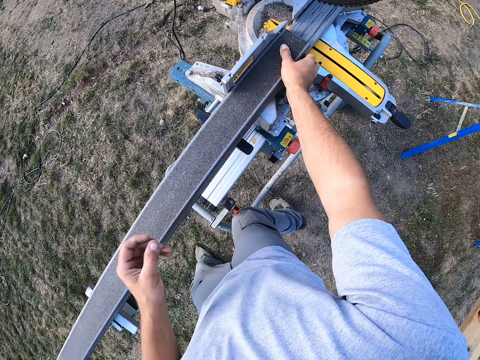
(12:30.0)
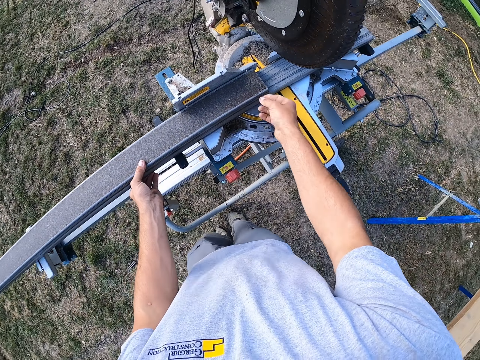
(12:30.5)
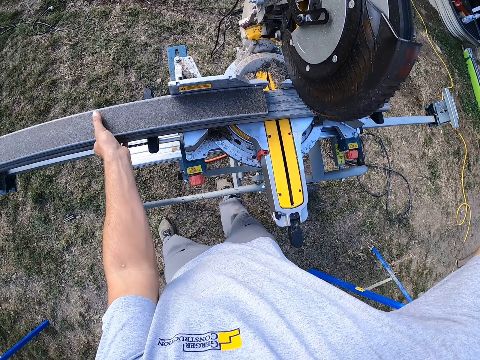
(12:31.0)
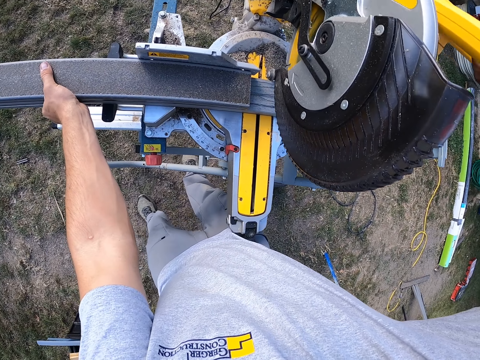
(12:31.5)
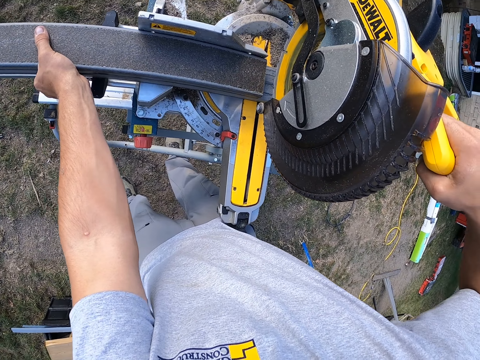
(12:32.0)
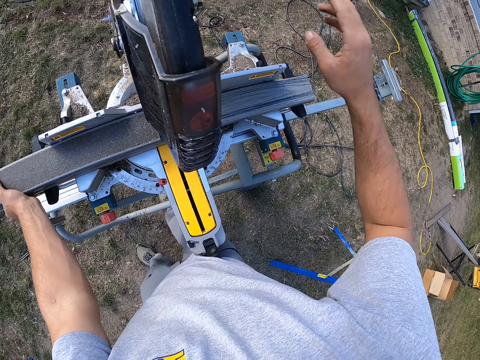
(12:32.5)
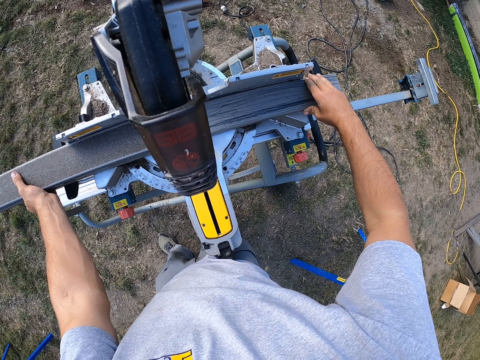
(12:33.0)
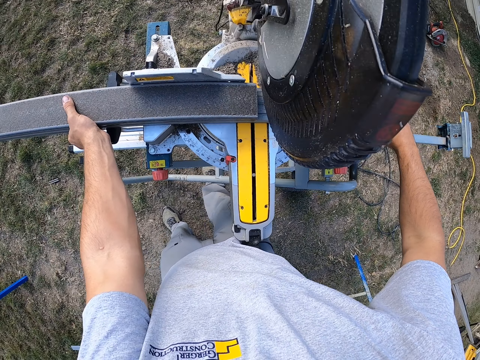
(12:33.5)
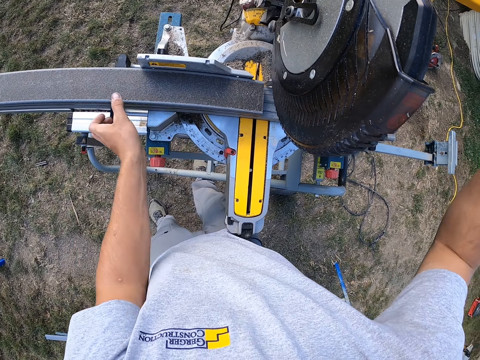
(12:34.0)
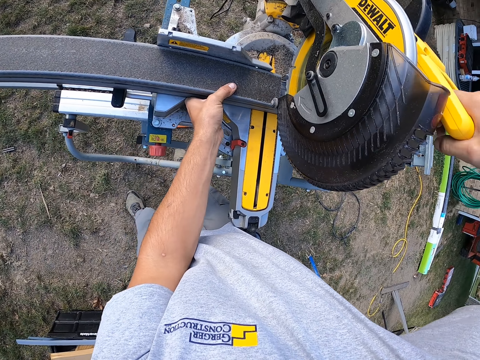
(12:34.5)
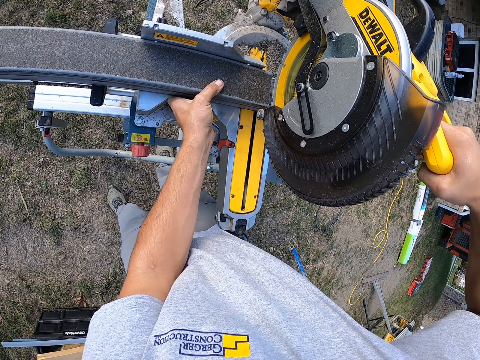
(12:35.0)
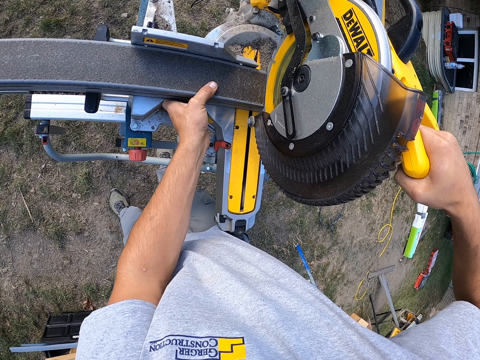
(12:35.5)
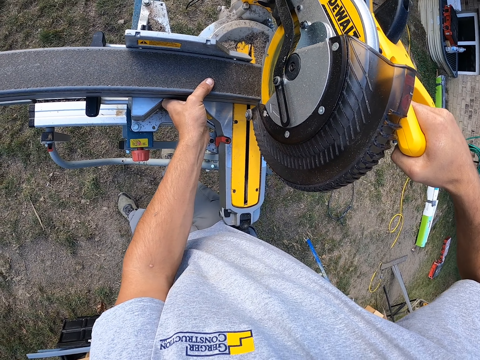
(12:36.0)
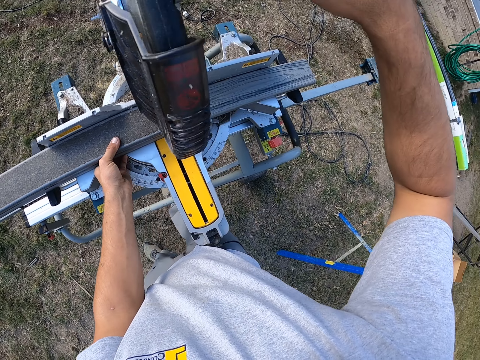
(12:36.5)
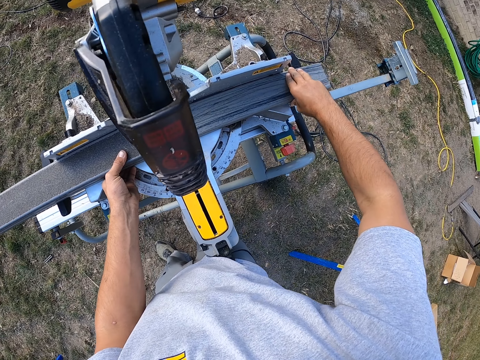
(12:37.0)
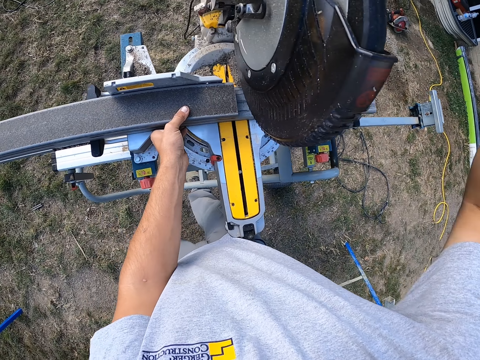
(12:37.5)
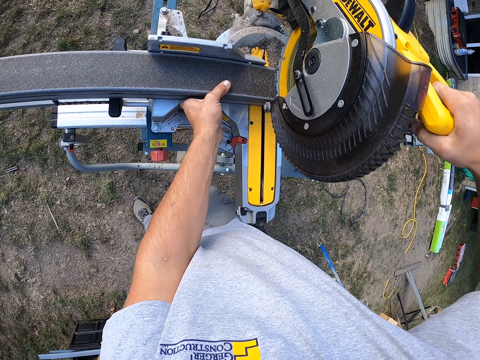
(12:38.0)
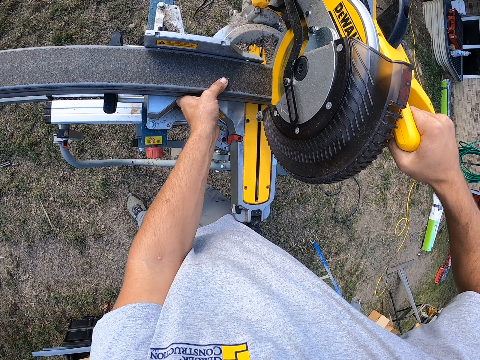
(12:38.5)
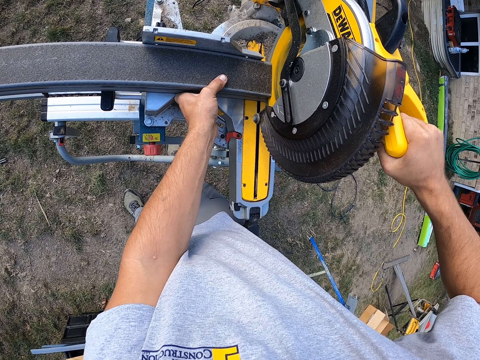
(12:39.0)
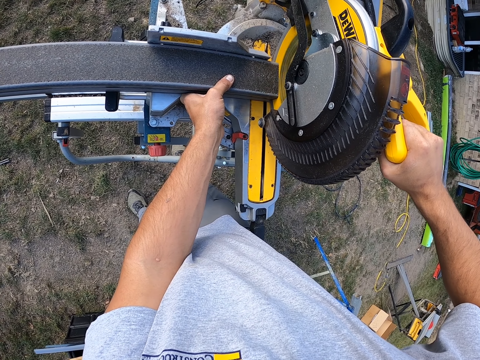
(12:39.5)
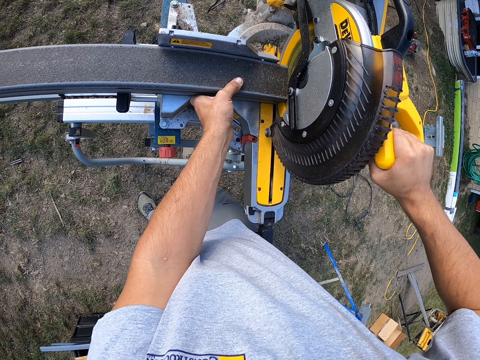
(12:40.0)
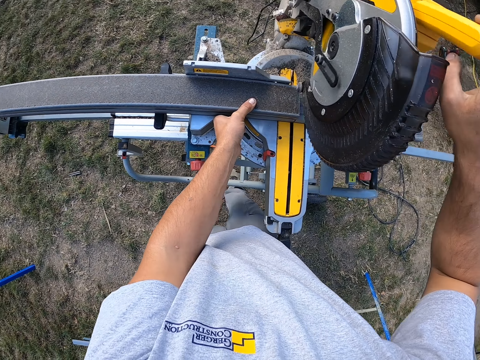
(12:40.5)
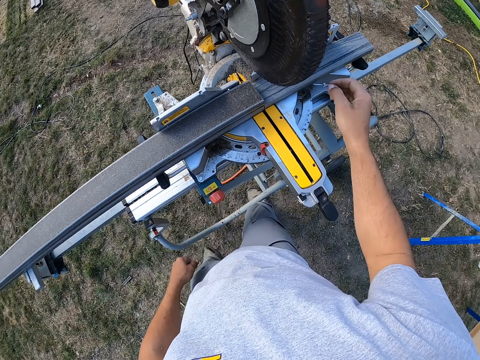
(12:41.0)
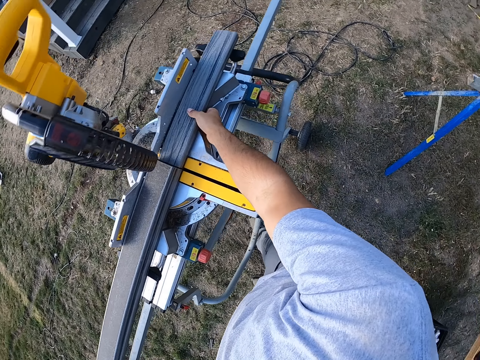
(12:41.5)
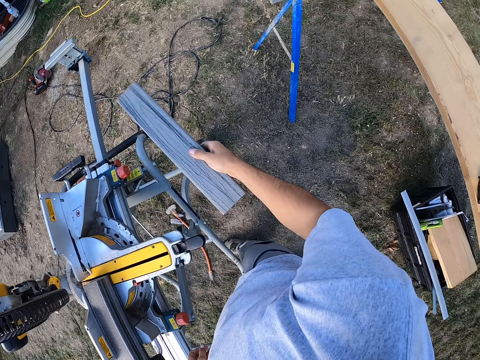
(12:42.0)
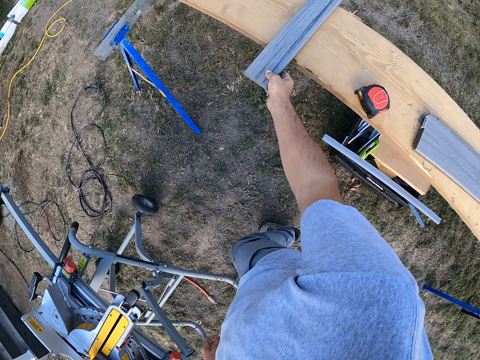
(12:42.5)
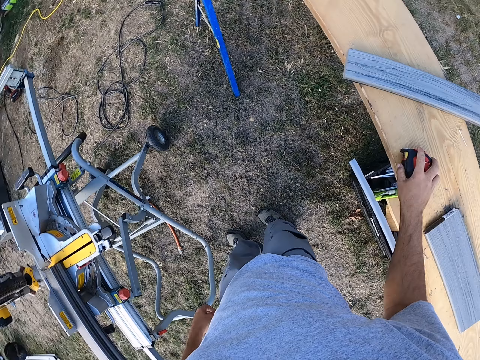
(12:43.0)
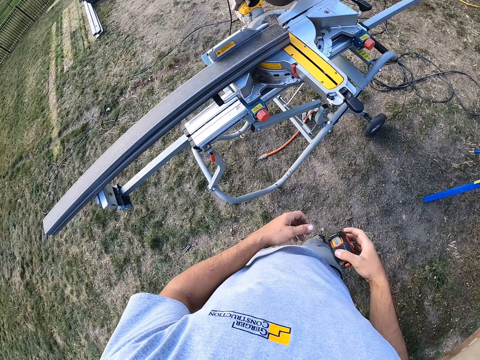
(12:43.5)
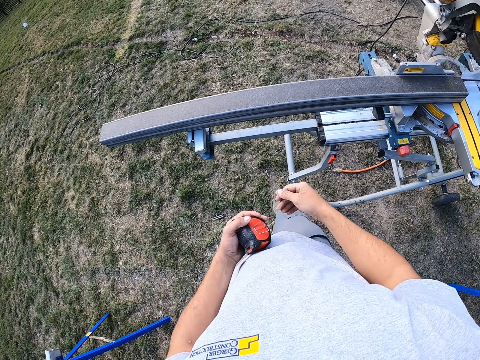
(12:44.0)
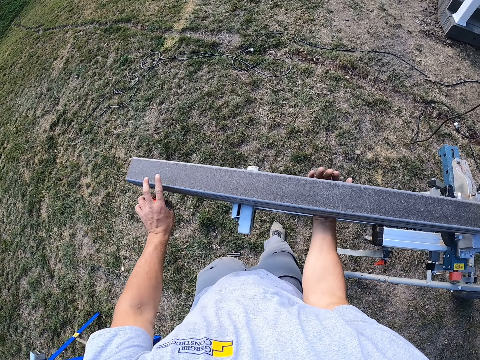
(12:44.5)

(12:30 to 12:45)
The camera wearer holds the chop saw. They put the machine on the wood. They adjust the wood. They hold the chop saw. They adjust the wood. They hold the chop saw. They cut the piece of wood. They pick up the piece of wood. They put the piece of wood on another wood. They pick up a tape measure.

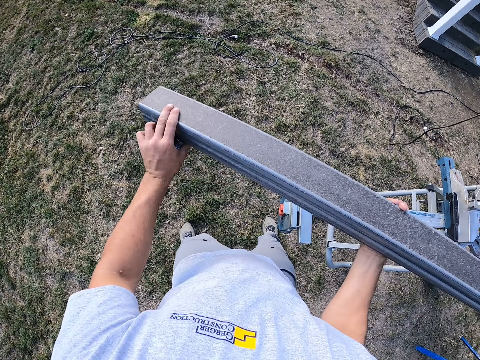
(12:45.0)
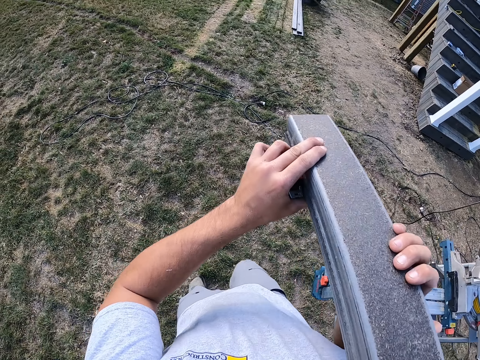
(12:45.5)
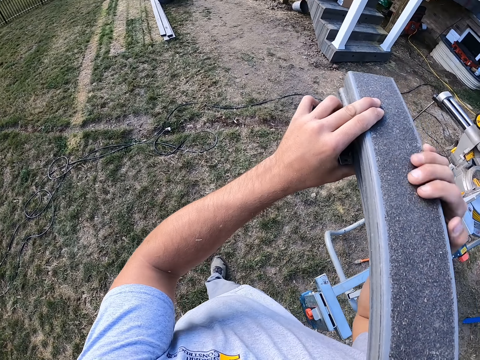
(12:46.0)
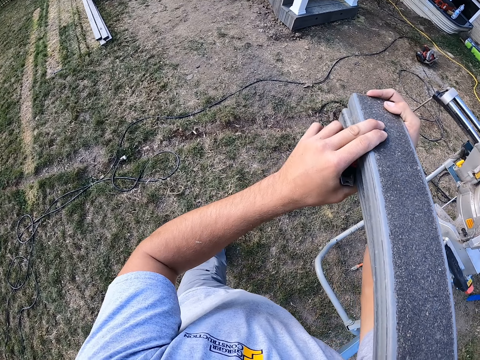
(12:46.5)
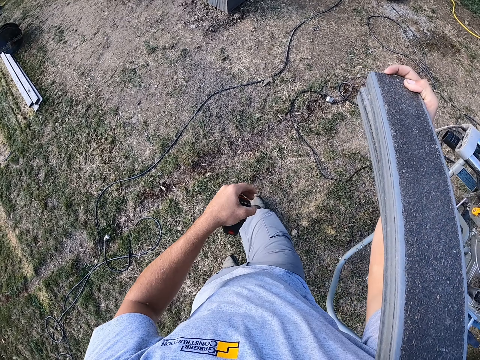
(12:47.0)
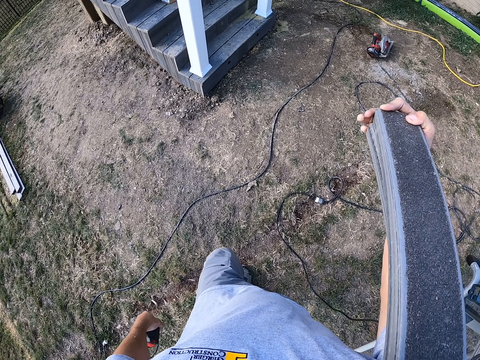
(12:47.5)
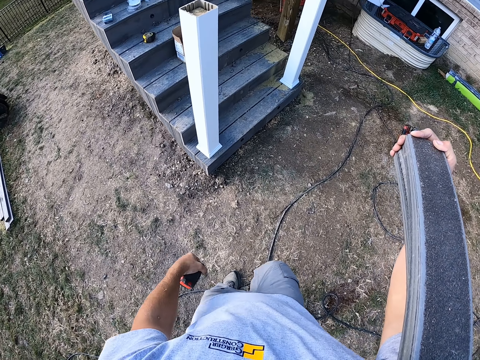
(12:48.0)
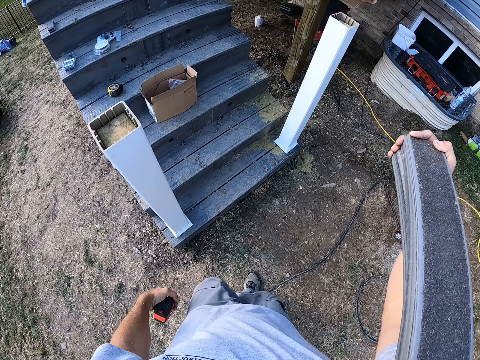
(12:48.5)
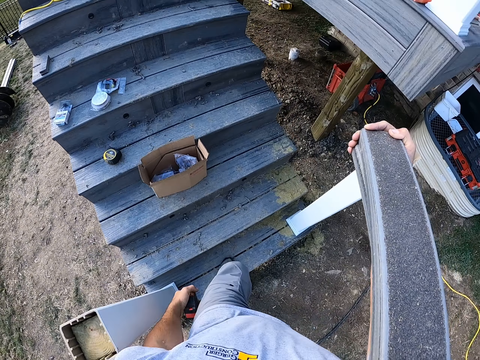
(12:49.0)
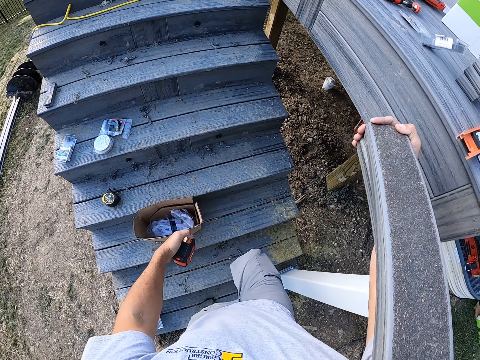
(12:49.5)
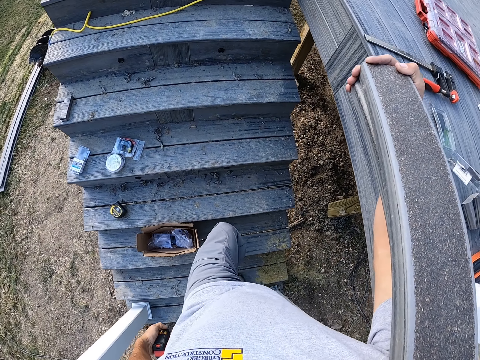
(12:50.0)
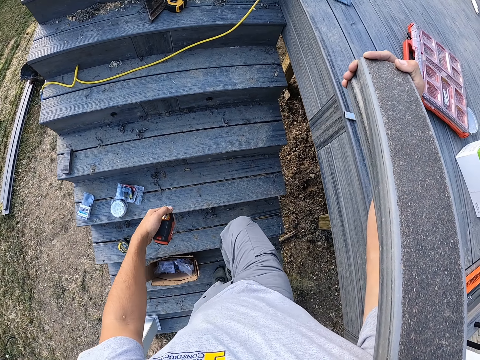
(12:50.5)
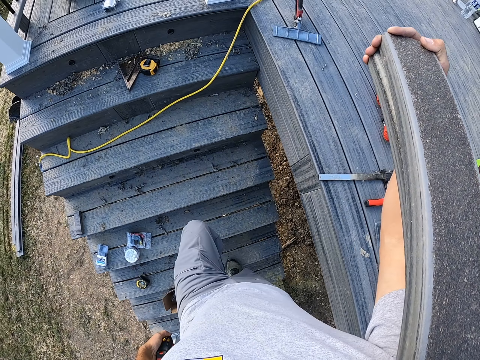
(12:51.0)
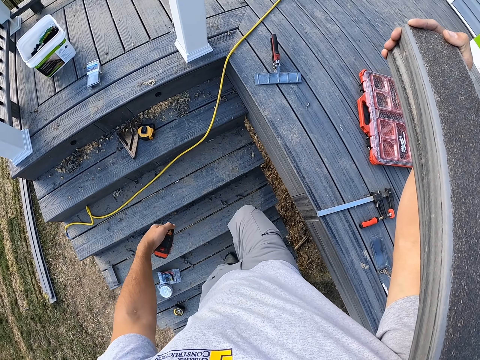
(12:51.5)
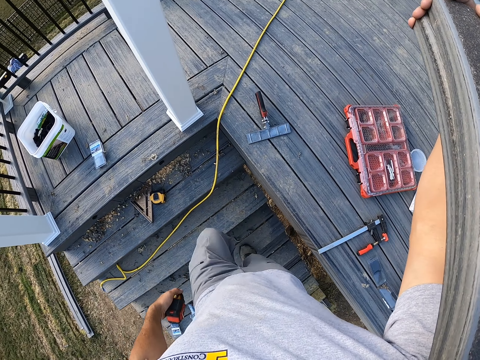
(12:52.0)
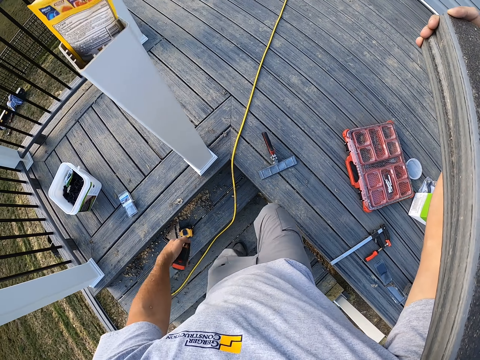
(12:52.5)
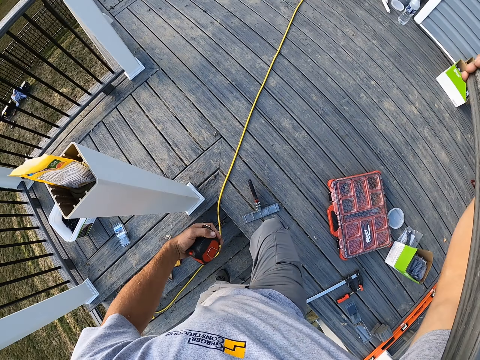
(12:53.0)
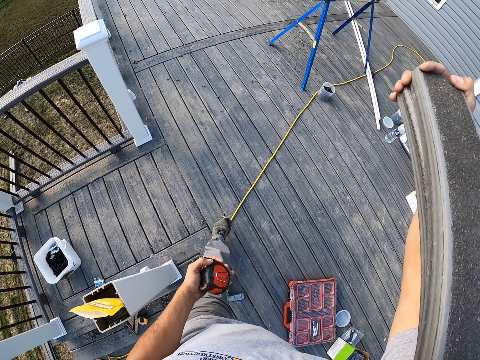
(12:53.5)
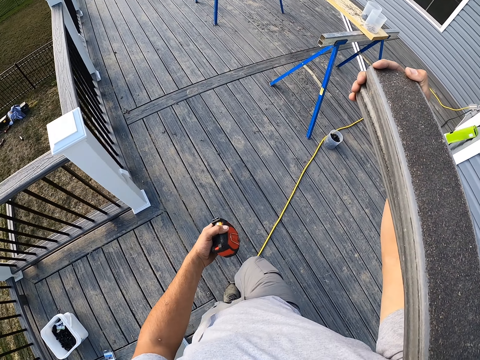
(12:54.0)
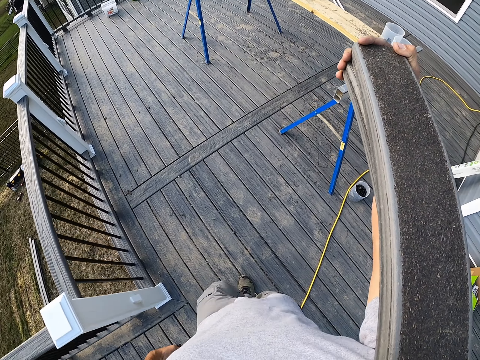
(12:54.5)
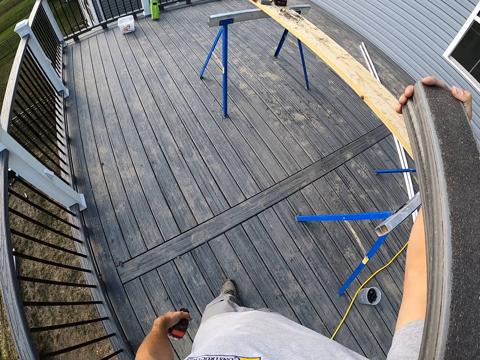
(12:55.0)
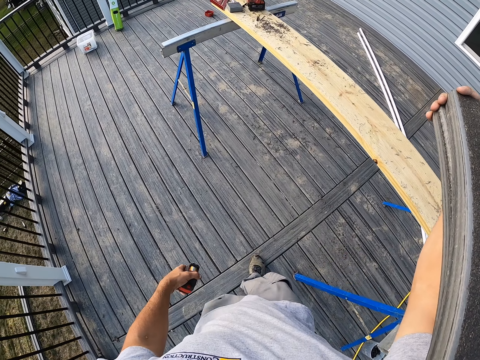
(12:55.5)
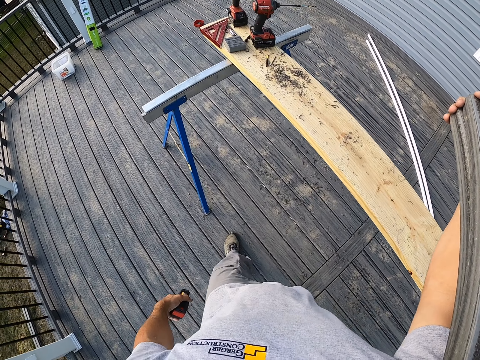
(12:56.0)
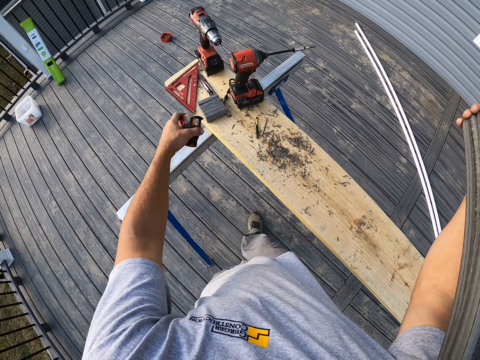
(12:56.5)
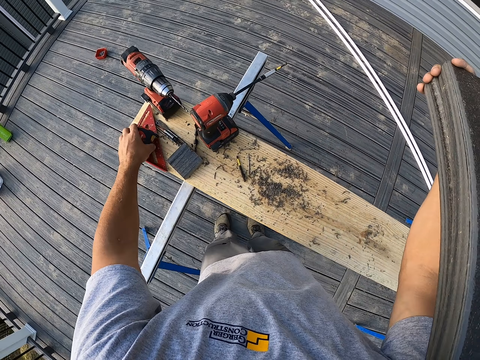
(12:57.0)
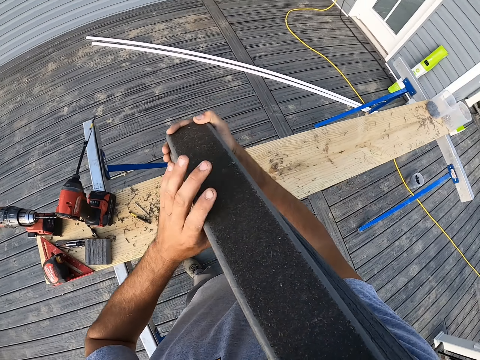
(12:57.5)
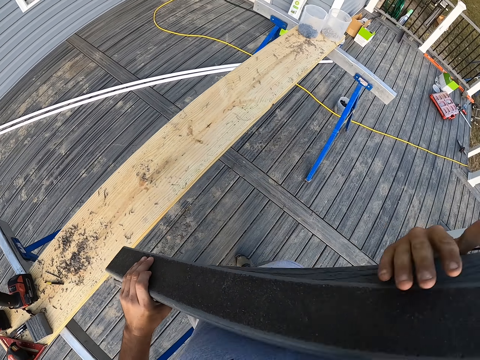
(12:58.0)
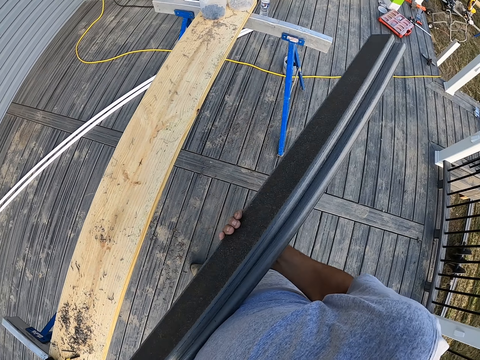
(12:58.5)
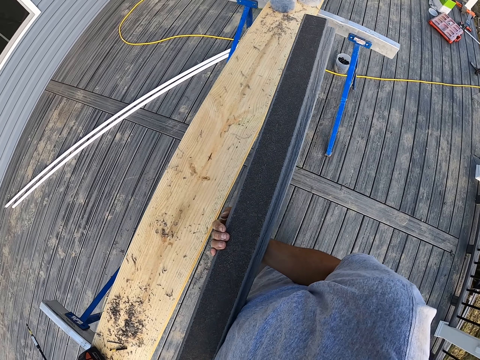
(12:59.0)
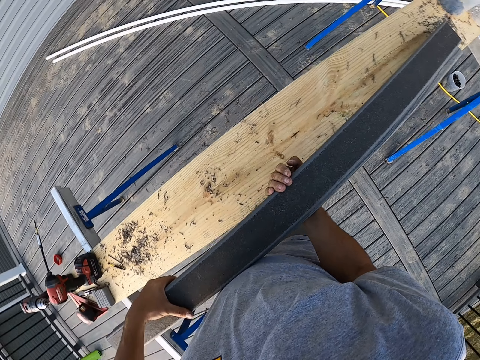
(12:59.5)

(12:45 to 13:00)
The camera wearer picks up pieces of wood. They walk. They climb the stairs. They walk. They put the tape measure on a ruler or the wood.
